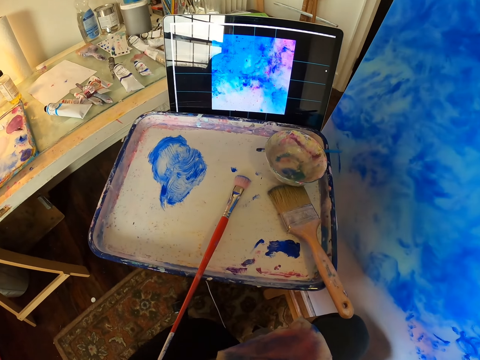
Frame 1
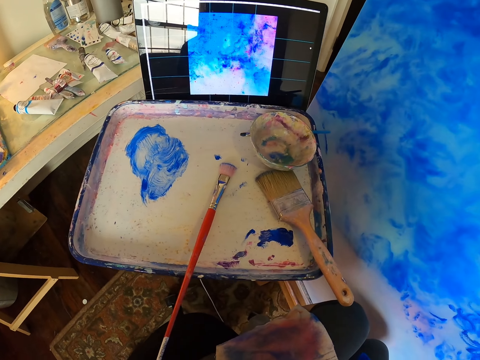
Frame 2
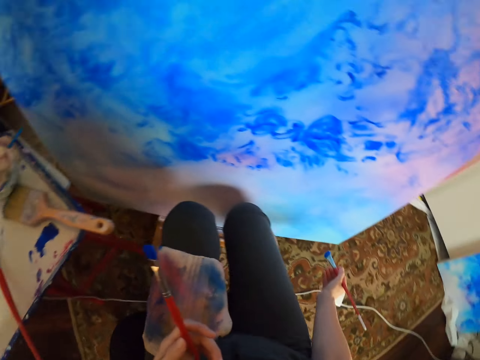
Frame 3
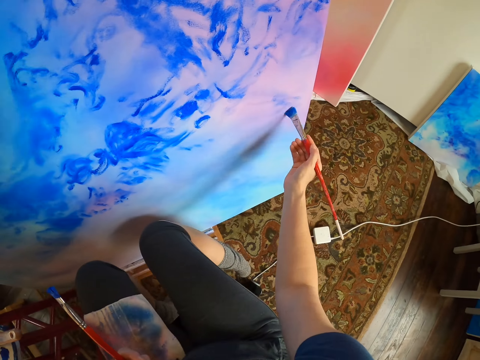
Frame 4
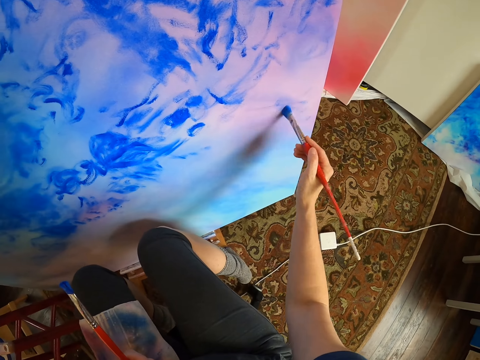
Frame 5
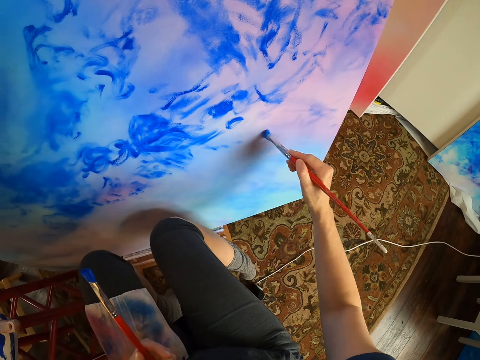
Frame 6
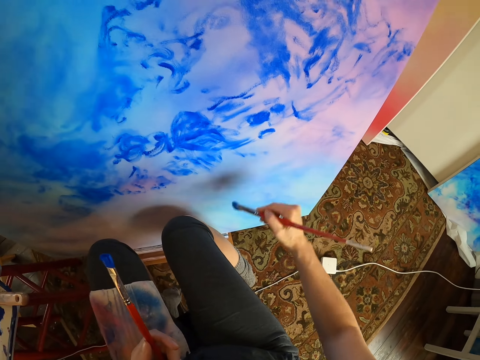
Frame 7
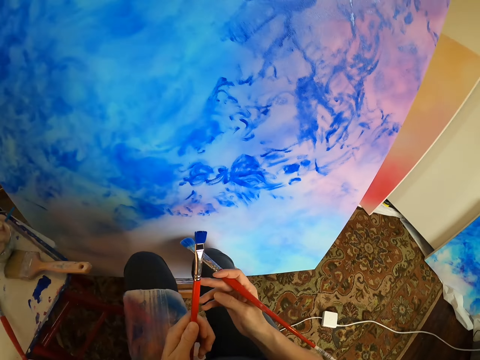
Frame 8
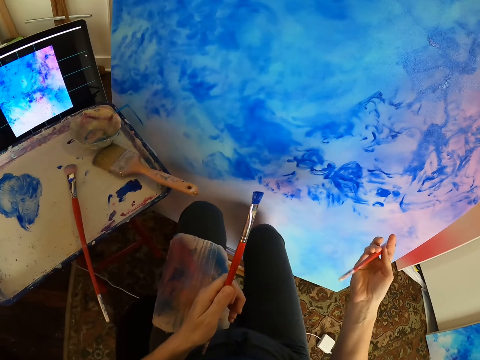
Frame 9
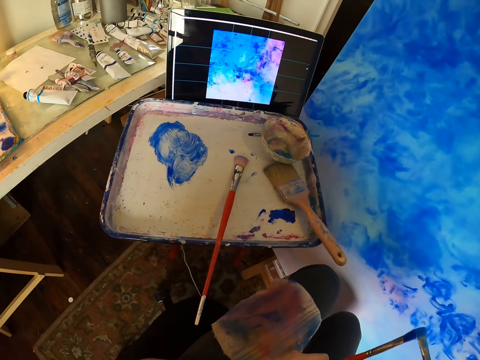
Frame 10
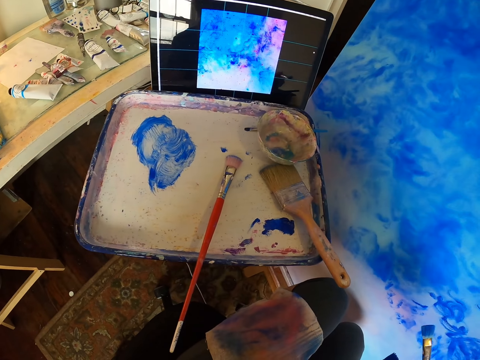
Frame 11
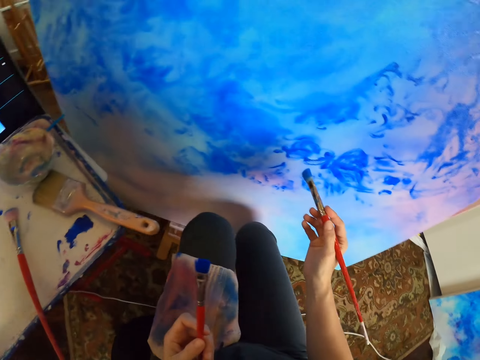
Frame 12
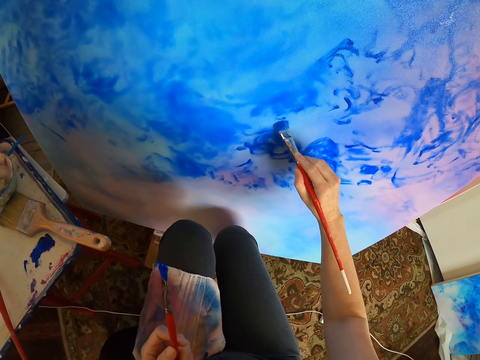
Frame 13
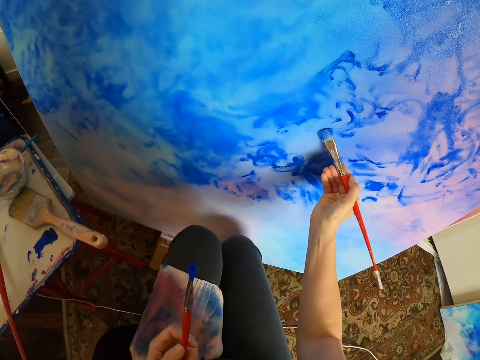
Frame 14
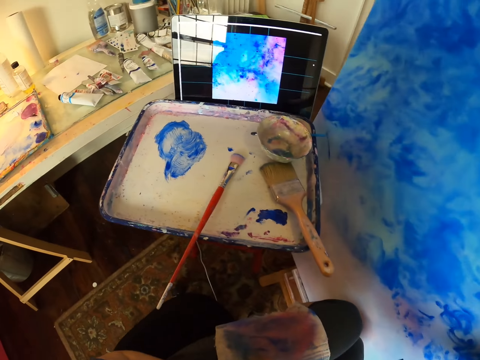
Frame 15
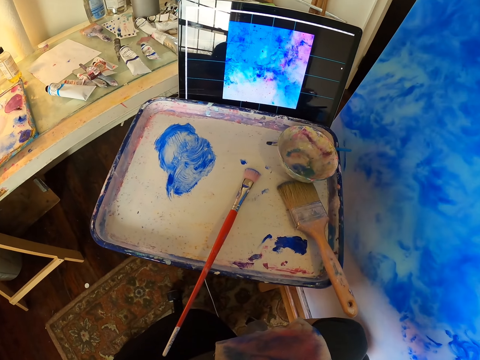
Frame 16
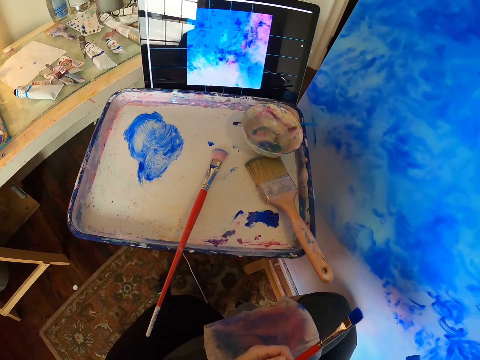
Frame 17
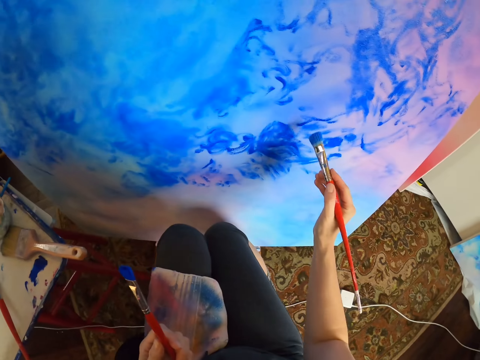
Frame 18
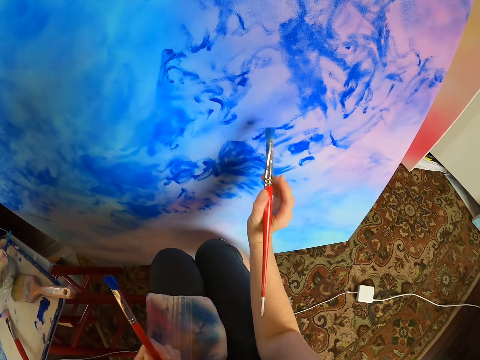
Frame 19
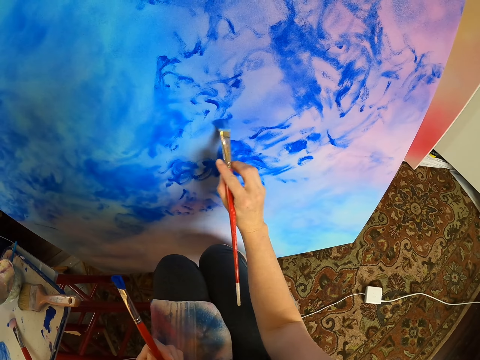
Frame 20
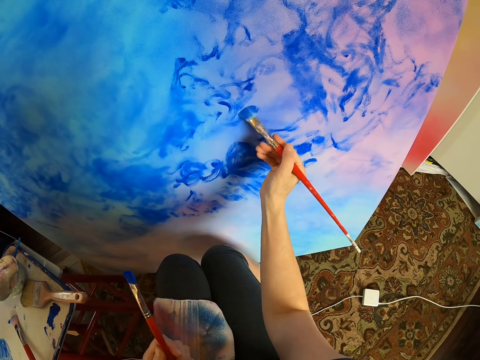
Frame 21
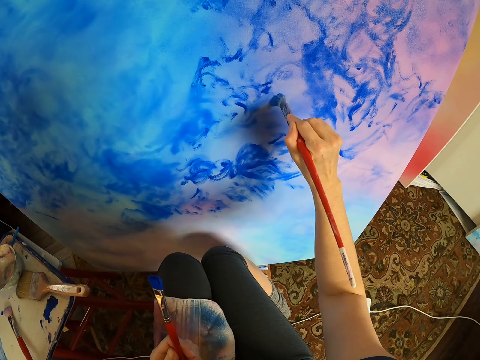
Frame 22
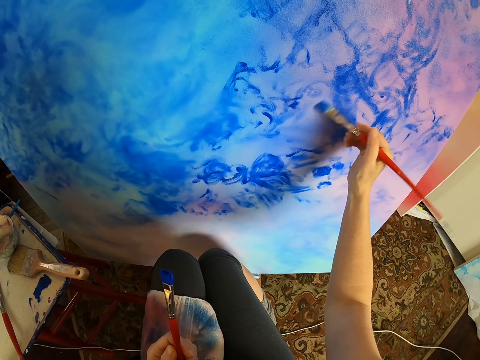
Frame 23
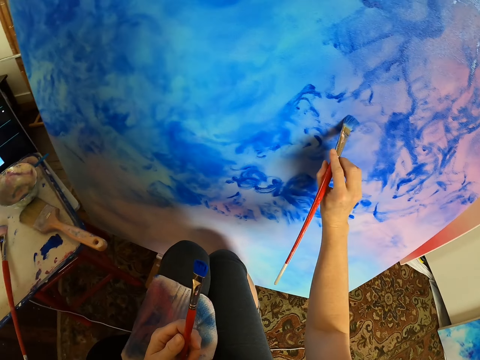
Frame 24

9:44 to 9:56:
The camera wearer looks at the picture in the computer. They paint the canvas with a paint brush. They look at the picture in the computer. They paint the canvas with the paint brush. They look at the picture in the computer. They paint the canvas with the paint brush.

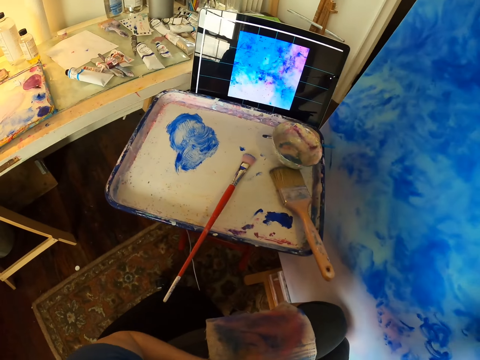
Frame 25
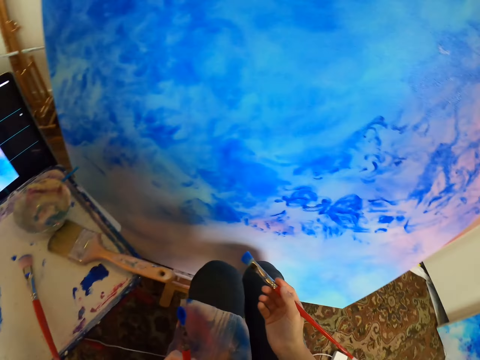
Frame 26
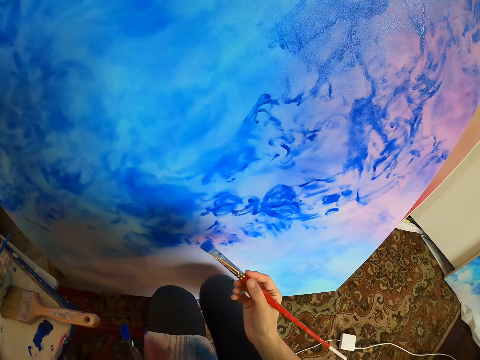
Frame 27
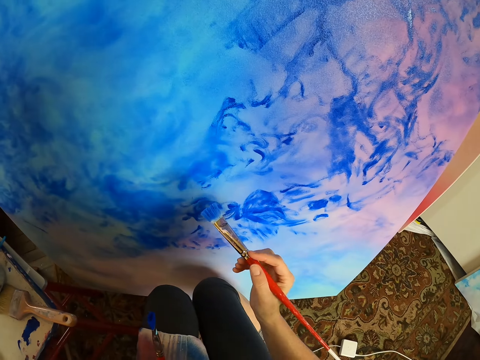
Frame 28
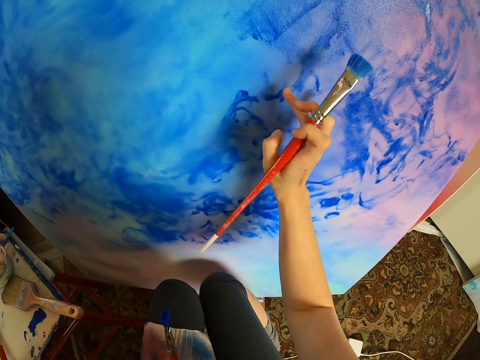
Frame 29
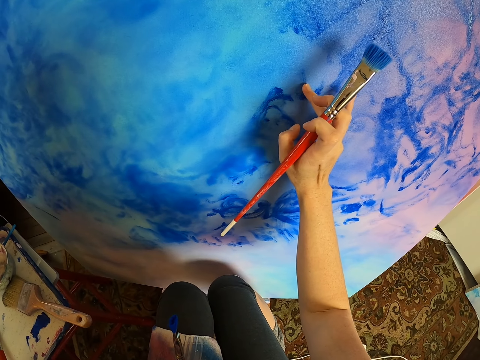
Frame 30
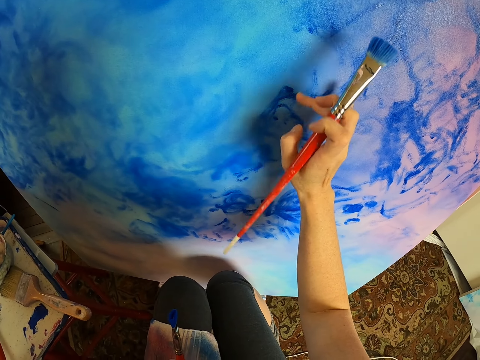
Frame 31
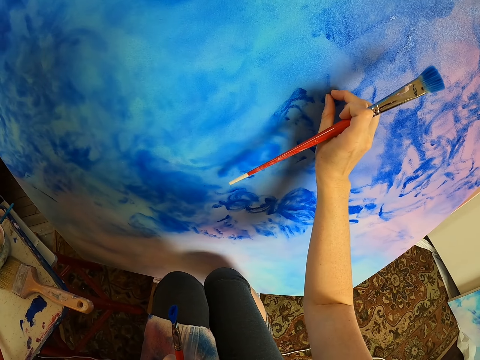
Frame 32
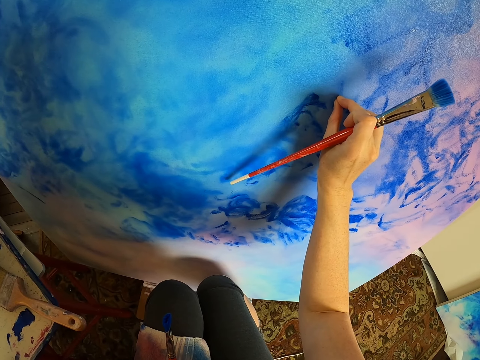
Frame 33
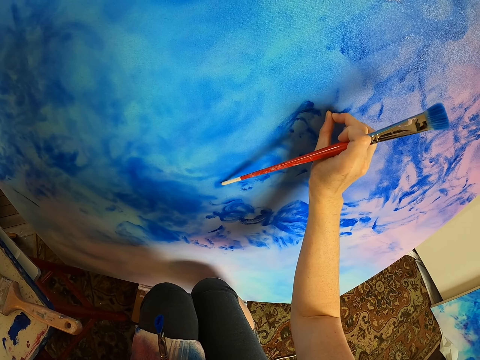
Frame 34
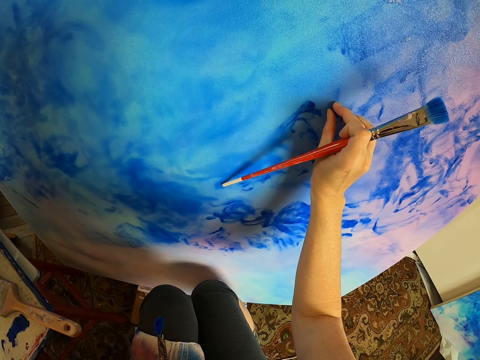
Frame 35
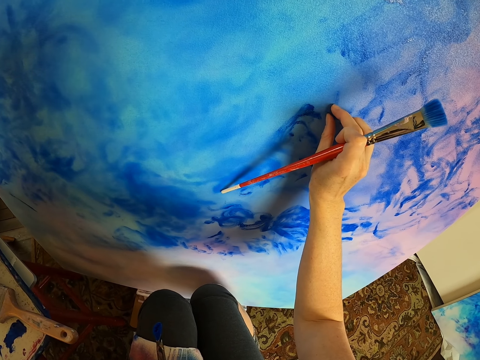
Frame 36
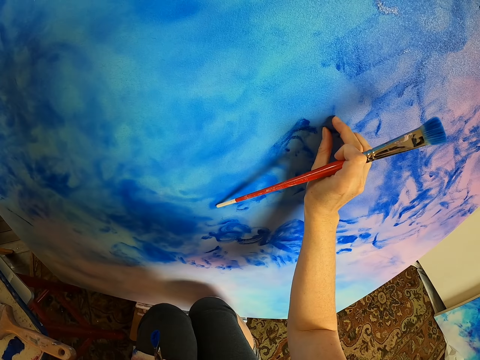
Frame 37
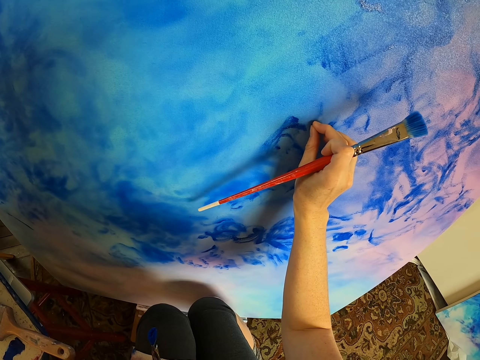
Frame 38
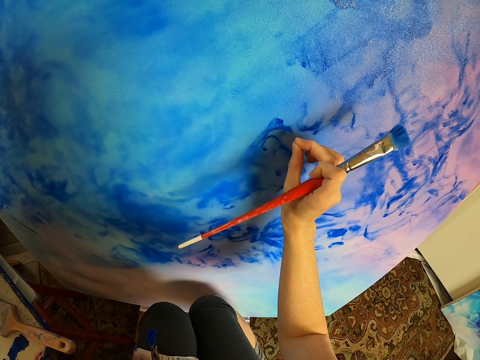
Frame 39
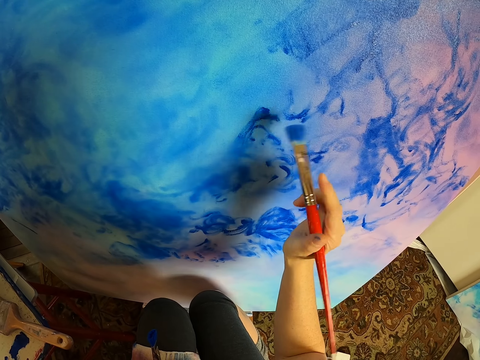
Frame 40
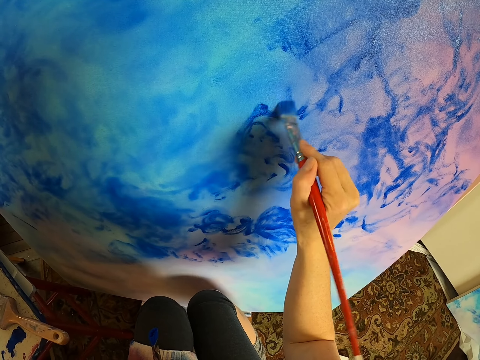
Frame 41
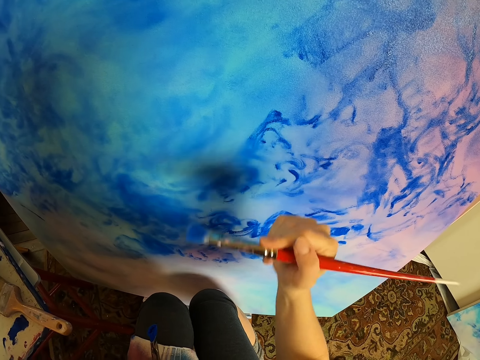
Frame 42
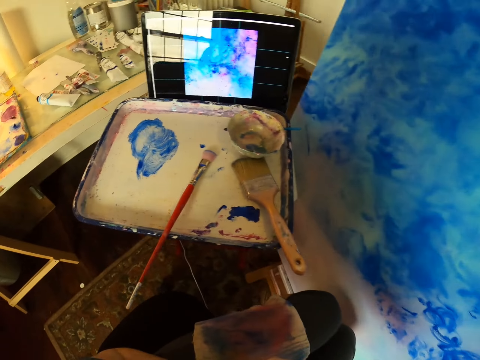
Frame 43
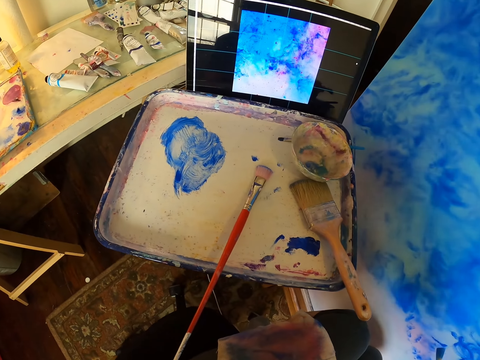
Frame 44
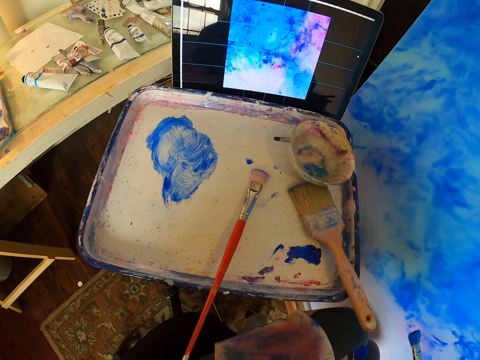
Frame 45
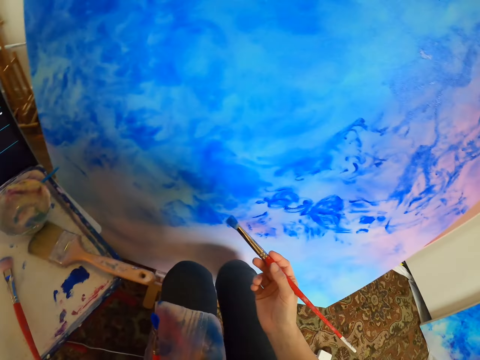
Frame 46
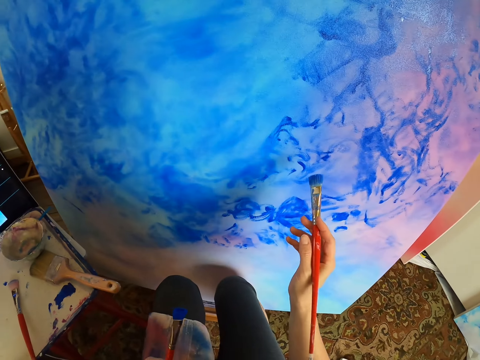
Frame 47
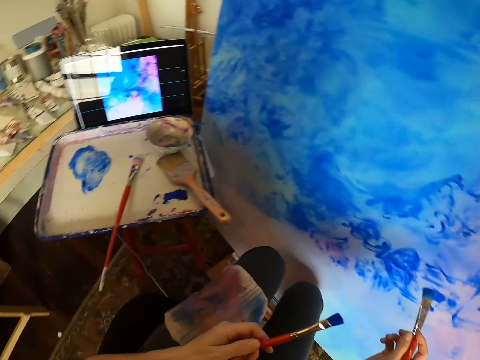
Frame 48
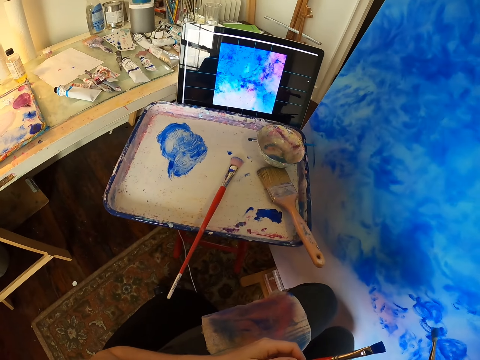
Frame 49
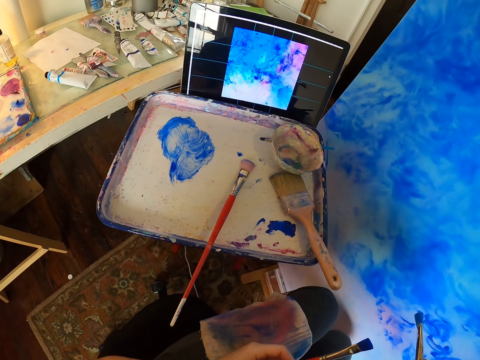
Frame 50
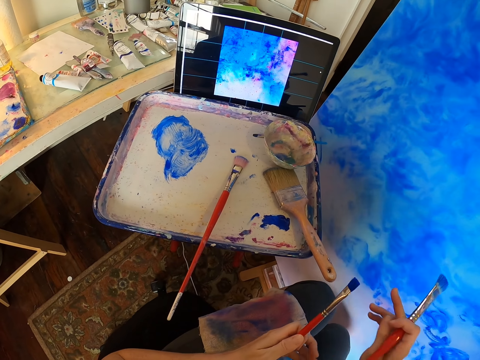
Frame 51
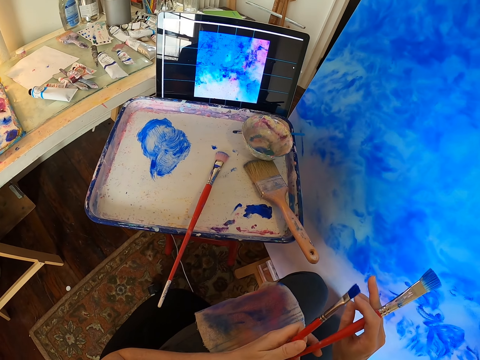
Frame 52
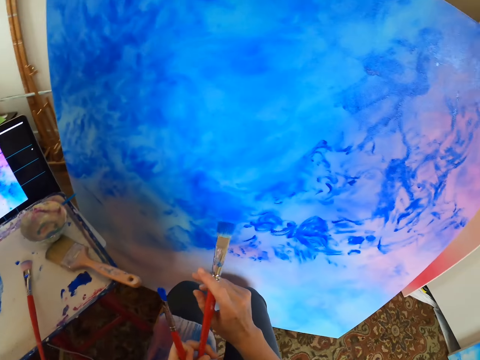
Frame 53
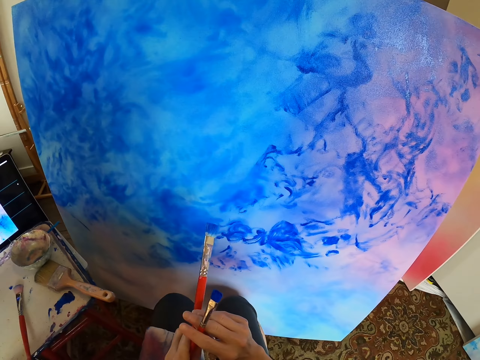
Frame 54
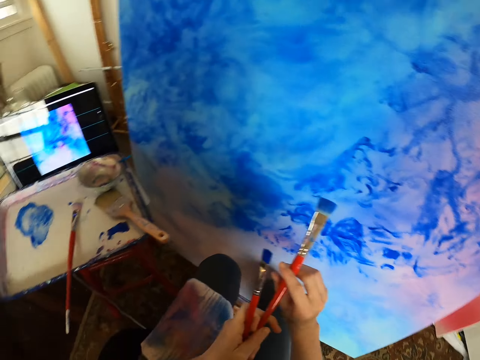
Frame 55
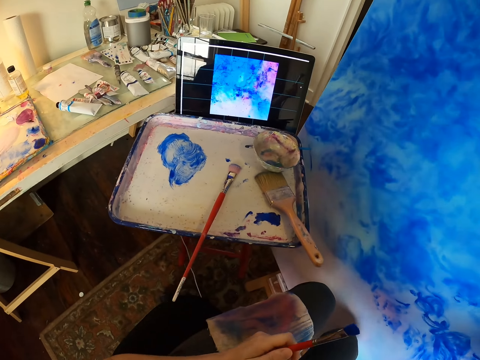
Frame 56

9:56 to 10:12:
The camera wearer looks at the picture in the computer. They paint the canvas with a paint brush. They touch the canvas with the hand. They wipe the painting. They paint the canvas with the paint brush. They look at the picture in the computer. They paint the canvas with the paint brush. They look at the picture in the computer.
